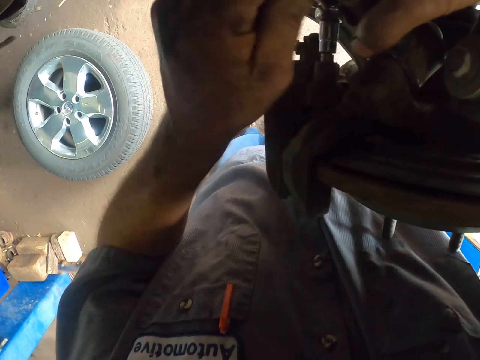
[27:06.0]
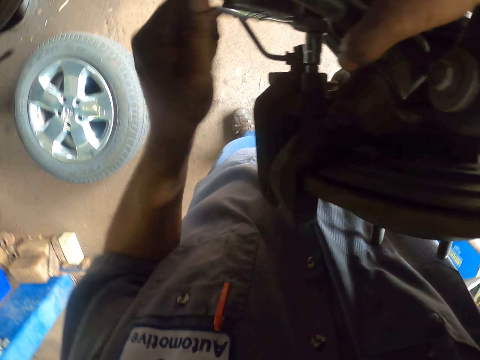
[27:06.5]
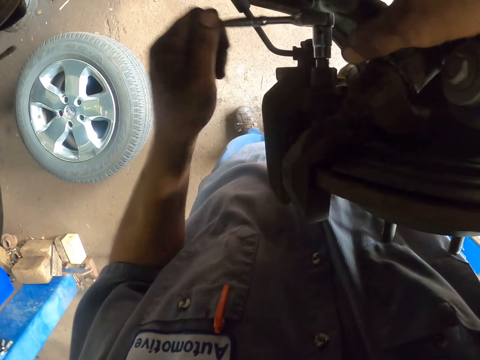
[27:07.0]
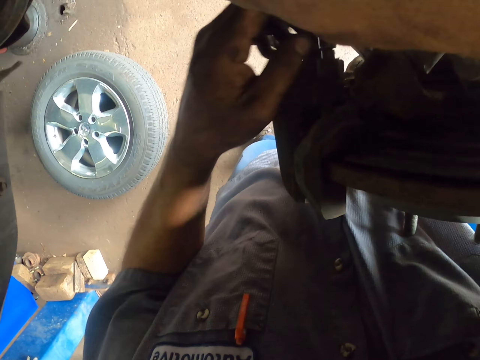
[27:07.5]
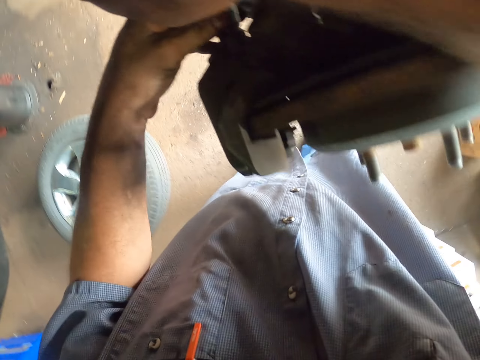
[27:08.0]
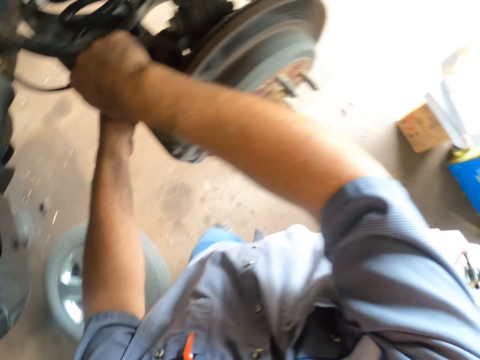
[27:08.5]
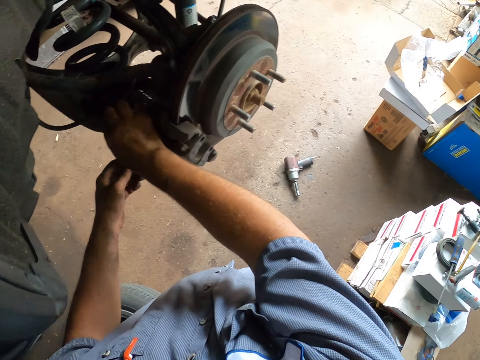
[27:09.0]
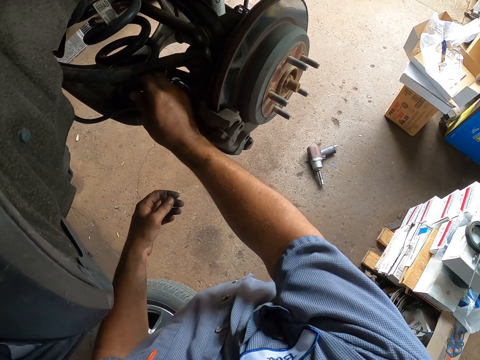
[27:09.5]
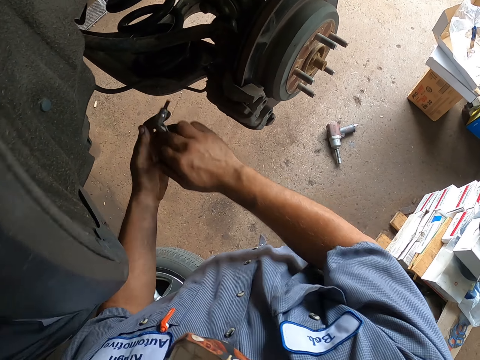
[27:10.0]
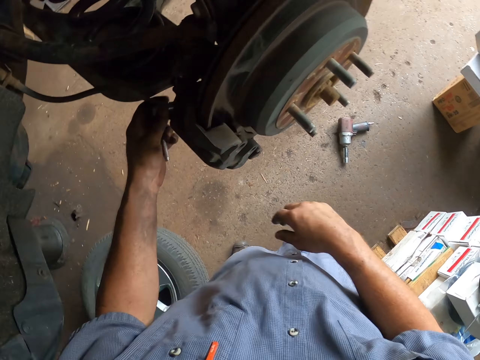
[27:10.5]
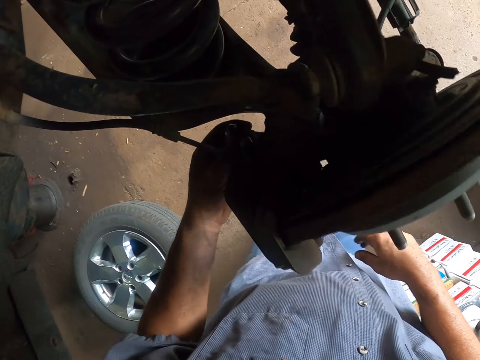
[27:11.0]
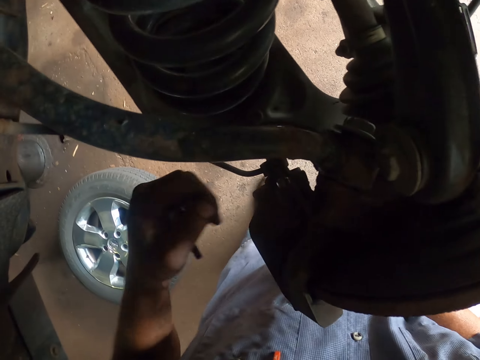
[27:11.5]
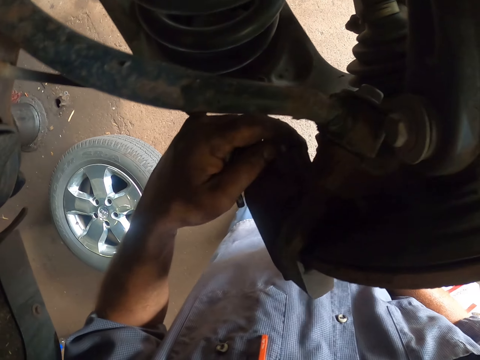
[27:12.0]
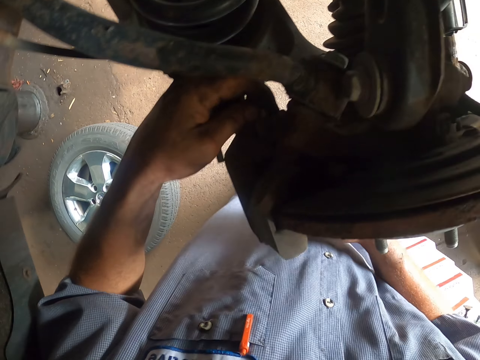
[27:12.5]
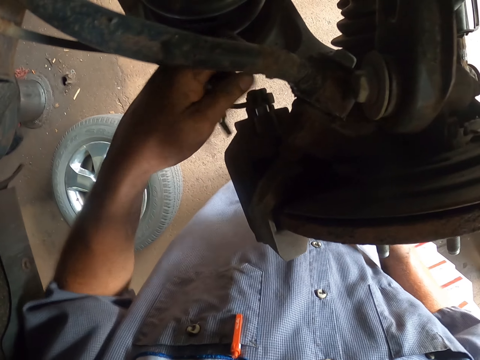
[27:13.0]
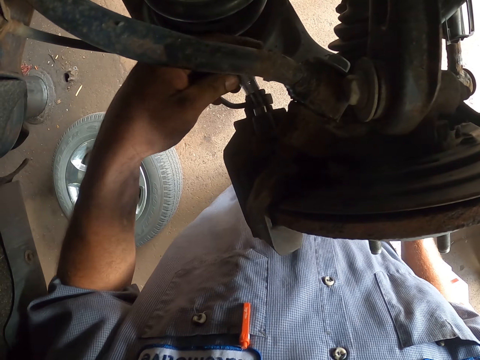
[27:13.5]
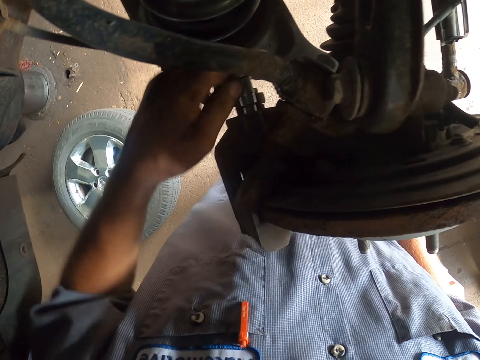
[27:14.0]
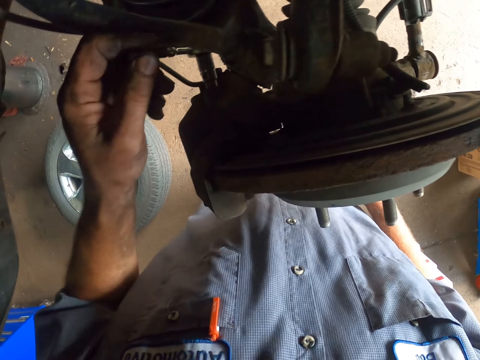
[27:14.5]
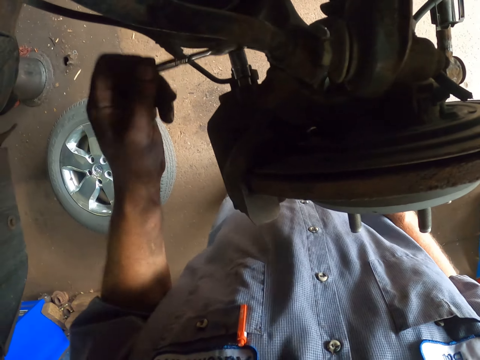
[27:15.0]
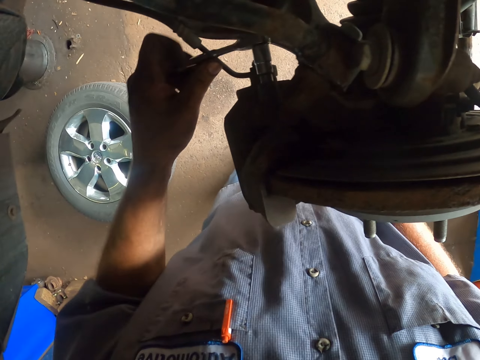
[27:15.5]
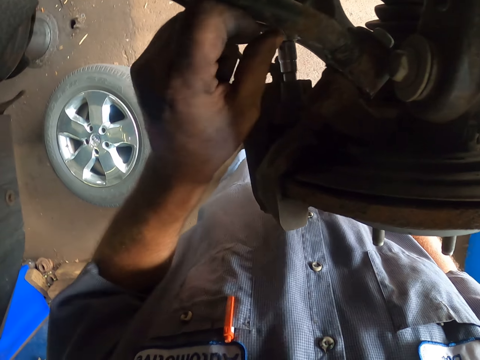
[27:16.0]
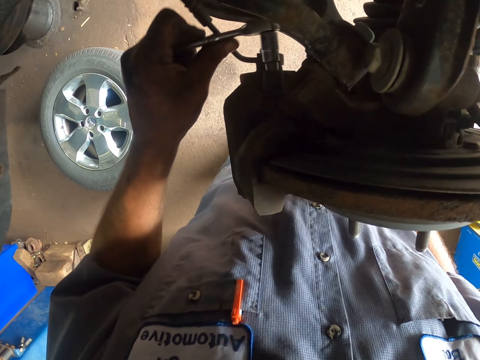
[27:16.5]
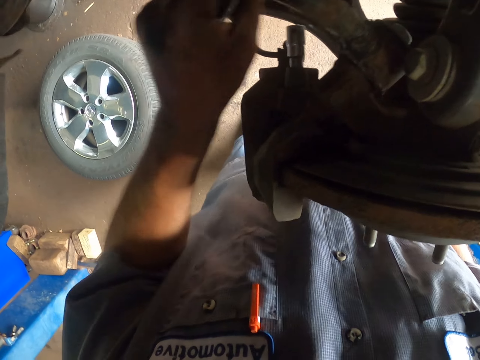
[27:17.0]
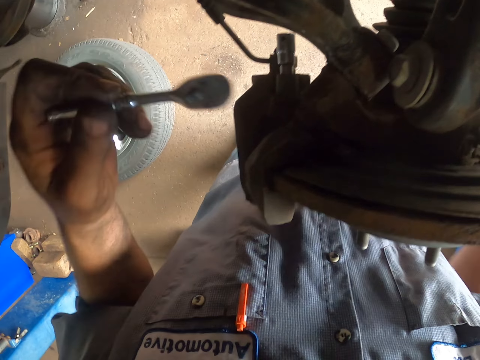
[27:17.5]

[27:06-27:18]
The camera wearer pulls the wrench from the bolt. They stretch the wheel brake parts with the hand. They position the wrench on the bolt. They turn the bolt on the wheel with the wrench.

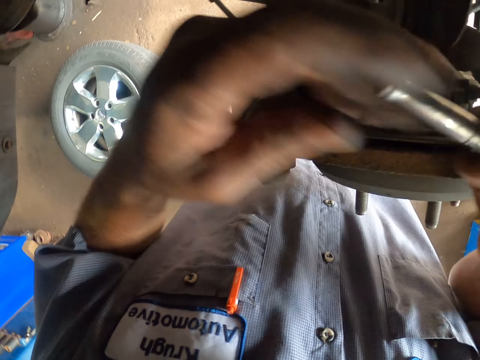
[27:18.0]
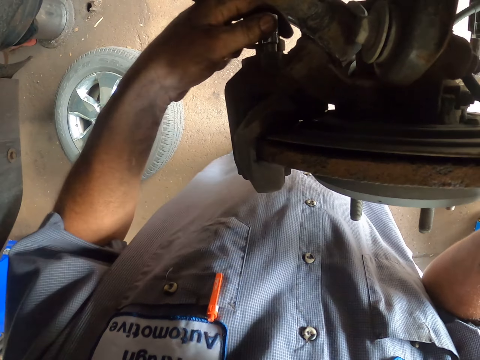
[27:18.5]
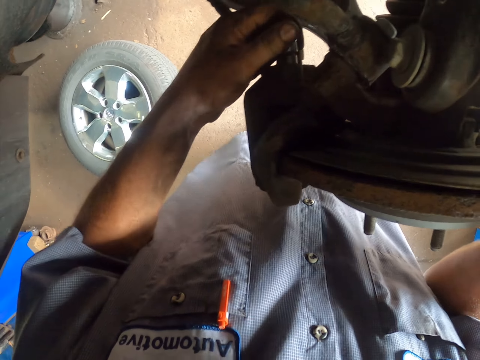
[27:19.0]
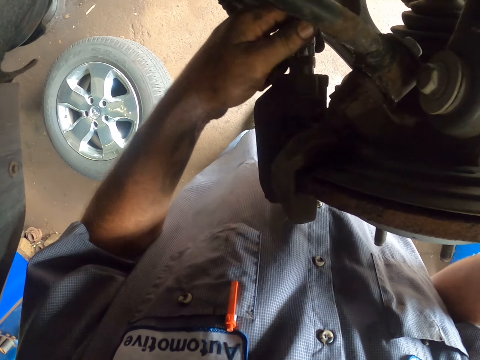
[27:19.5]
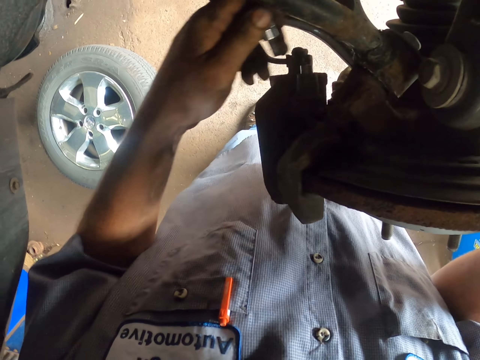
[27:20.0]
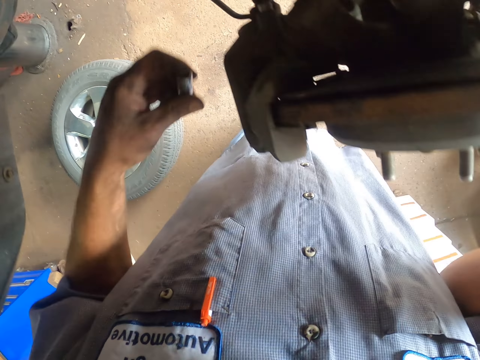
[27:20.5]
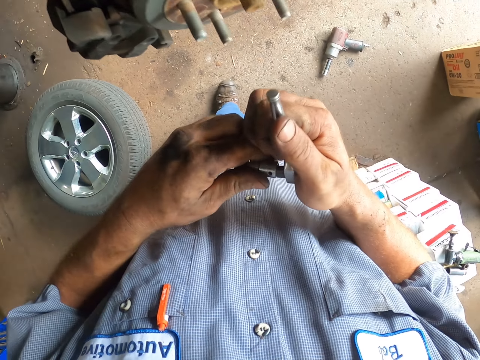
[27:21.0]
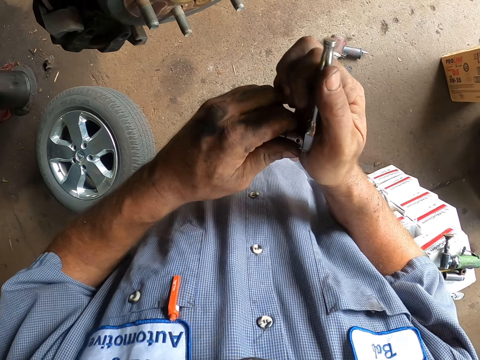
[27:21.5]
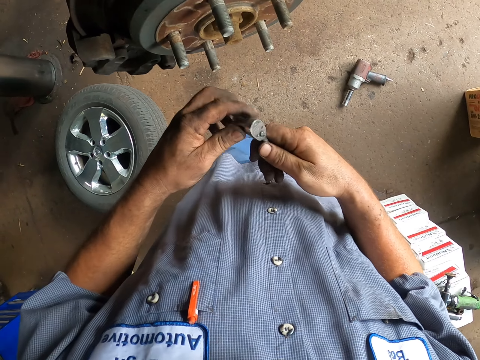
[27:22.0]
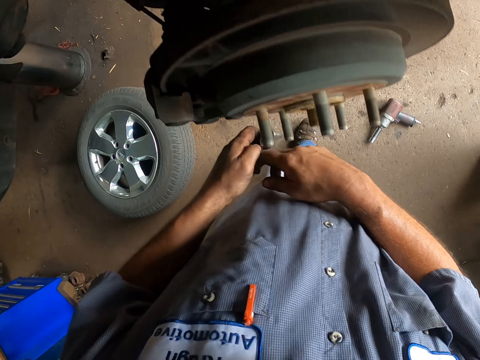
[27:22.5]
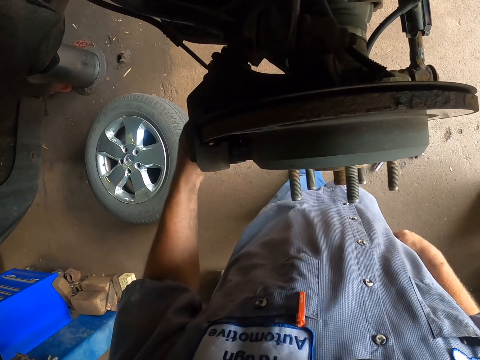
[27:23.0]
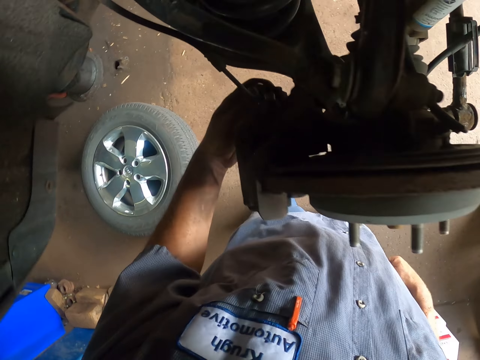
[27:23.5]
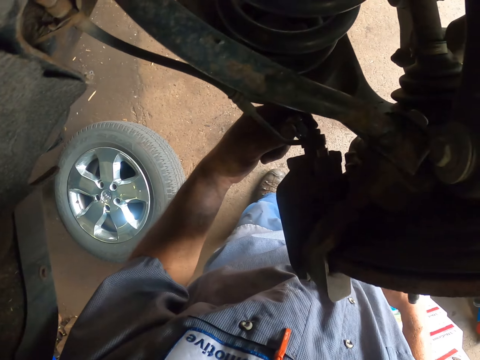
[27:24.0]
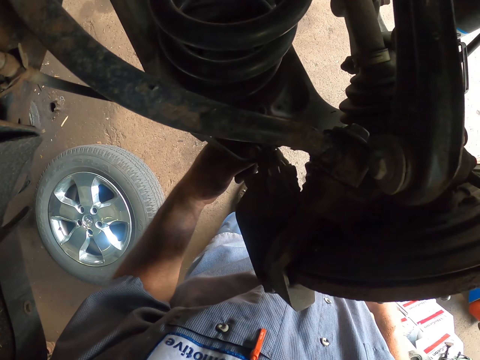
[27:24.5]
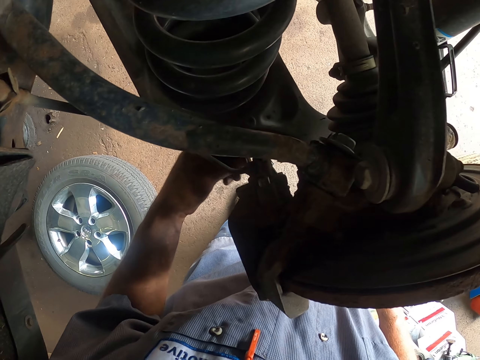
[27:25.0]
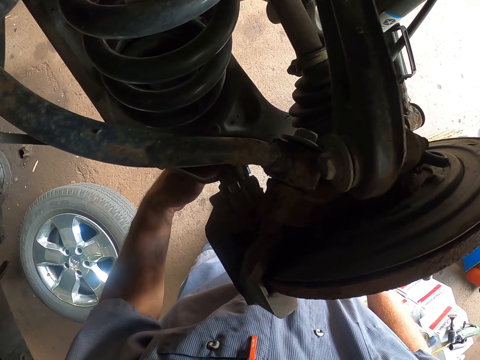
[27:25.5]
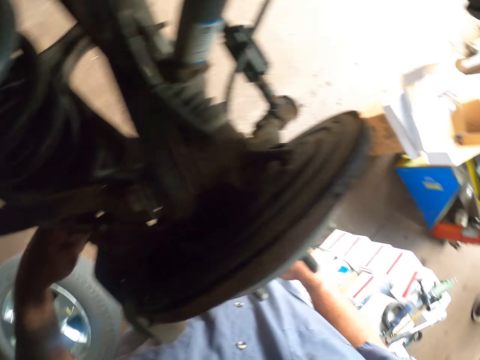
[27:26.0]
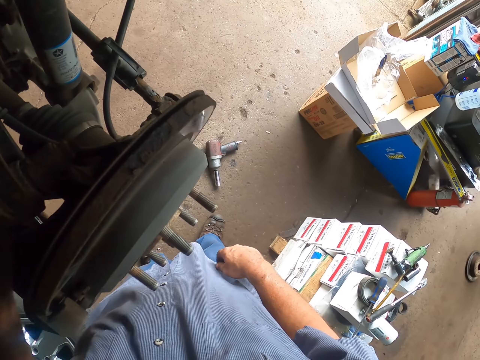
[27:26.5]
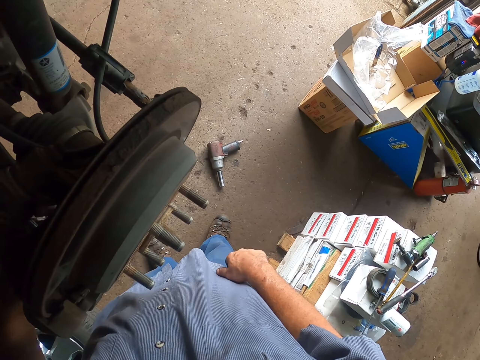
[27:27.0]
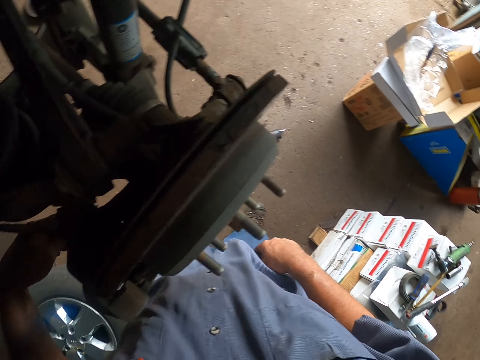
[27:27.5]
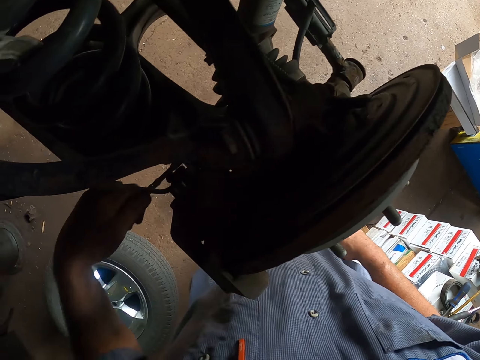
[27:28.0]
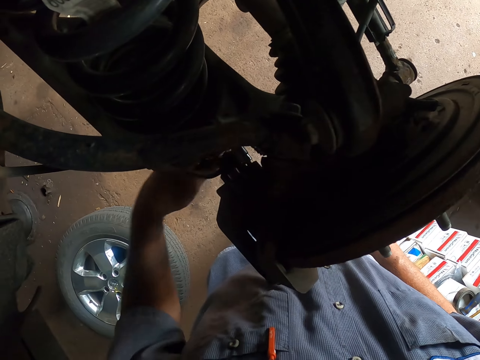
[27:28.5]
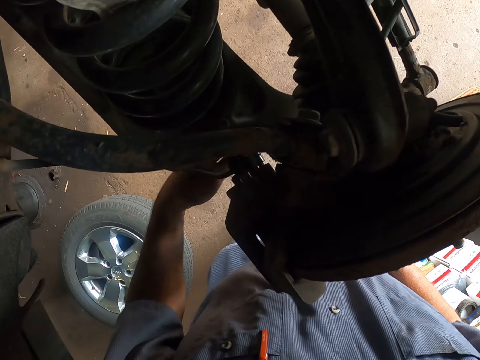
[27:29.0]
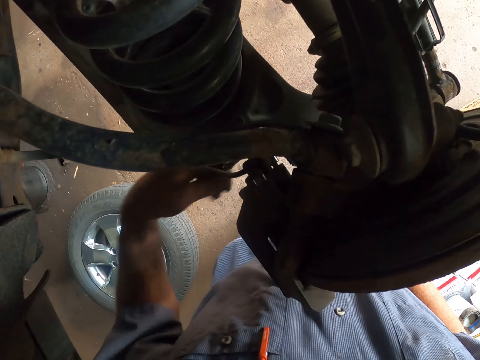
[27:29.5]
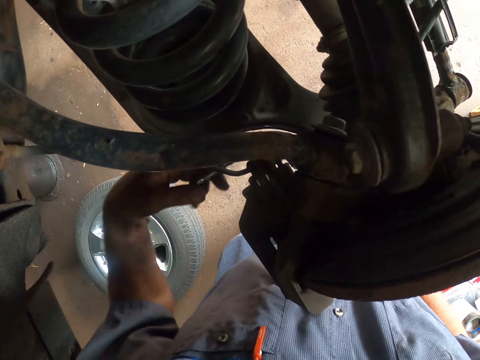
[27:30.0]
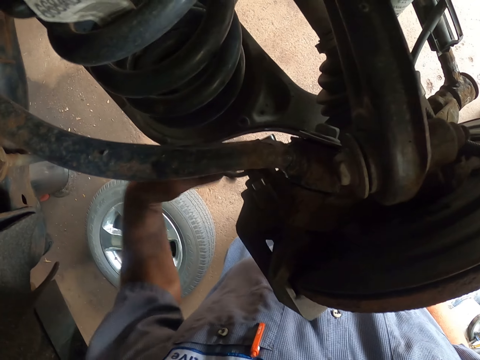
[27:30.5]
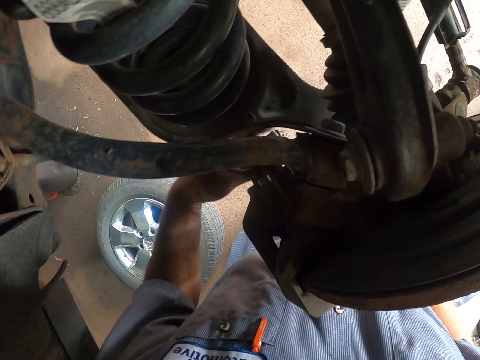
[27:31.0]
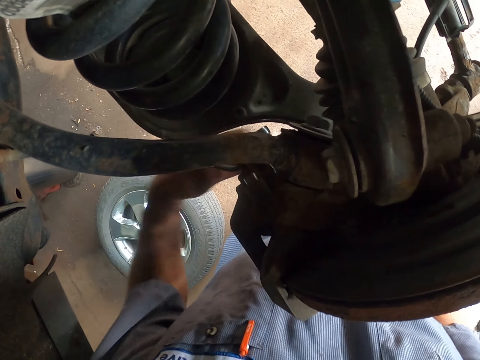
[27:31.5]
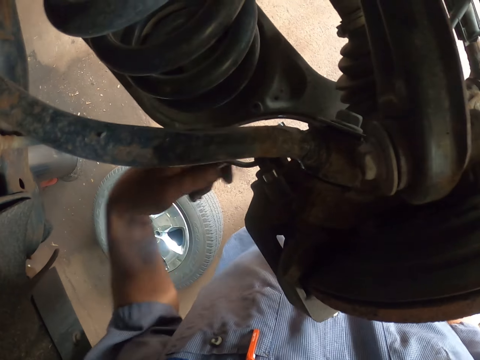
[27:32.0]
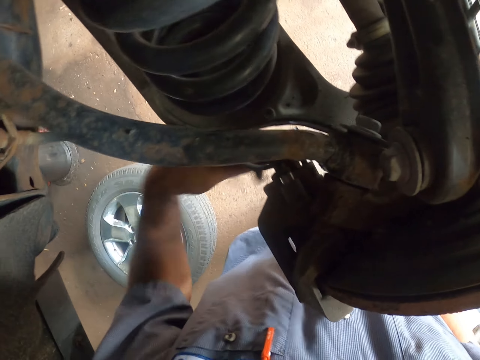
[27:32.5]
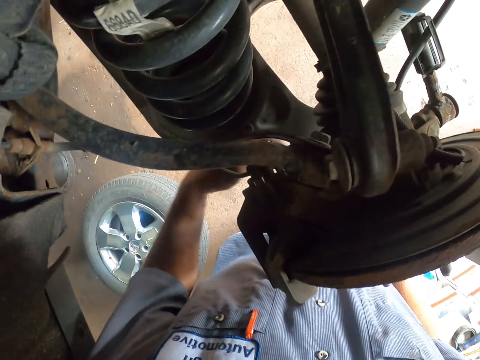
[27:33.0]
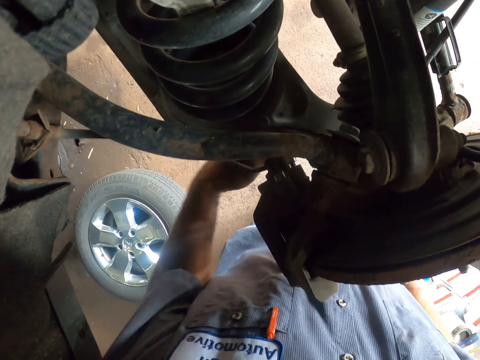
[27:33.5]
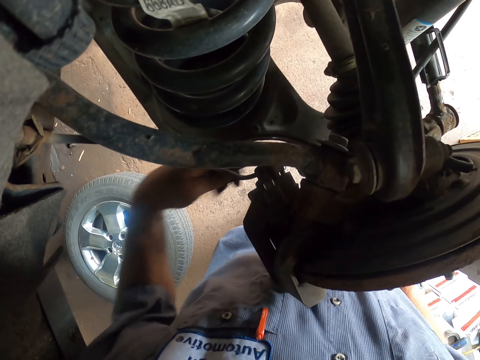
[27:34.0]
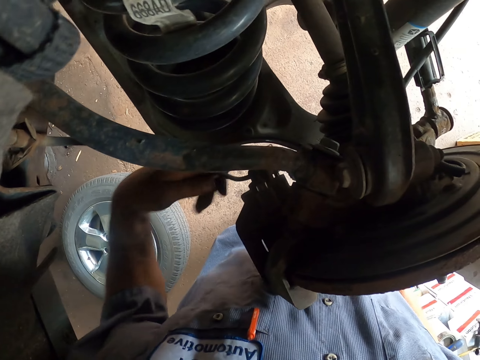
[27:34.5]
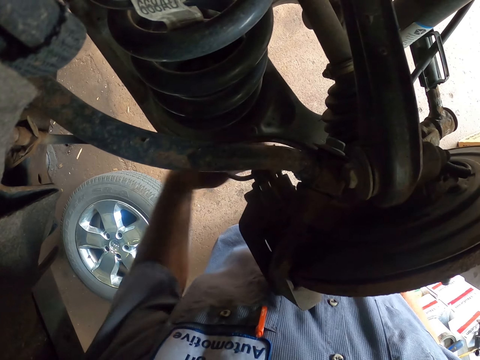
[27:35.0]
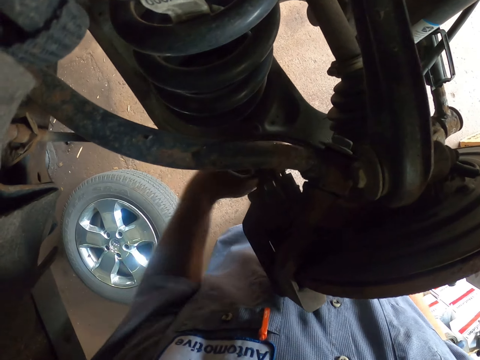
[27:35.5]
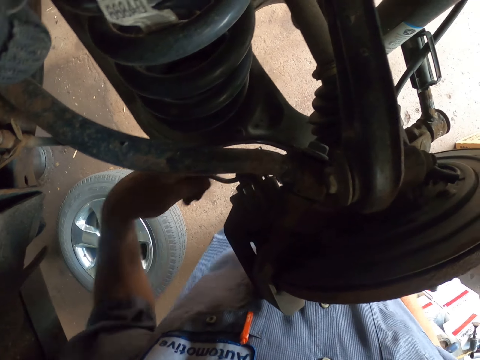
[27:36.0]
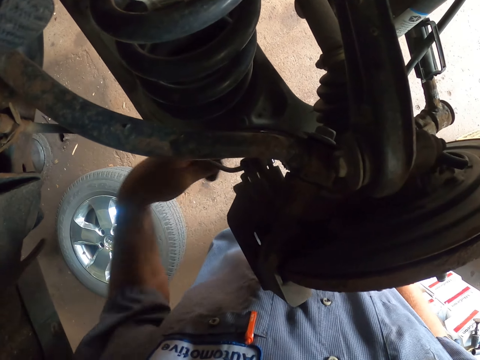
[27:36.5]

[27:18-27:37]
The camera wearer removes the bolt. They attach the bolt to the spanner. They tighten the bolt on the car.
